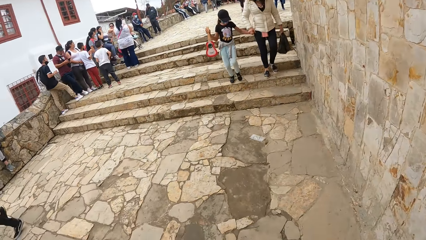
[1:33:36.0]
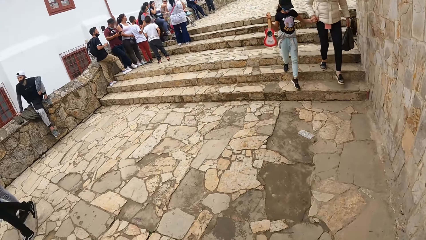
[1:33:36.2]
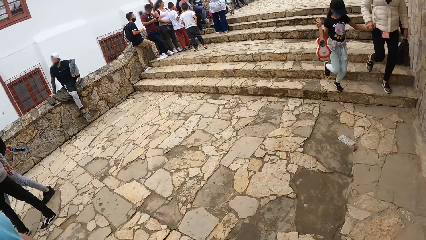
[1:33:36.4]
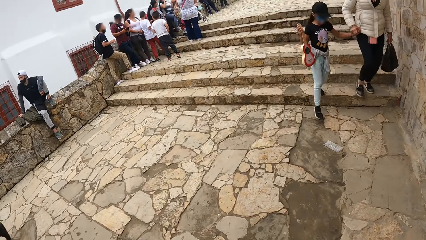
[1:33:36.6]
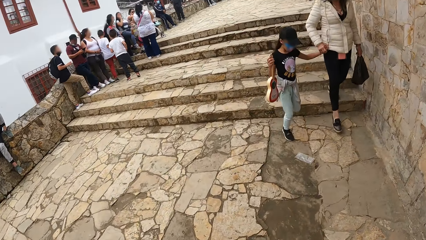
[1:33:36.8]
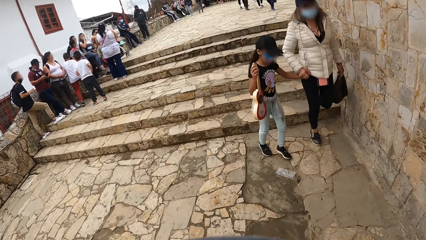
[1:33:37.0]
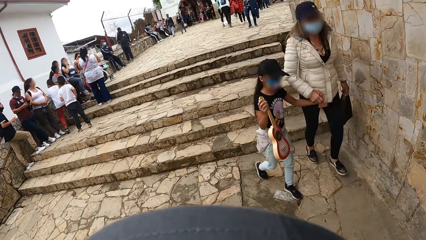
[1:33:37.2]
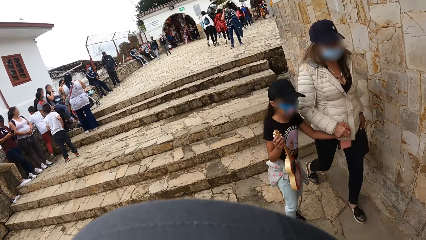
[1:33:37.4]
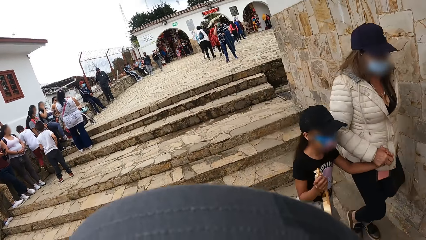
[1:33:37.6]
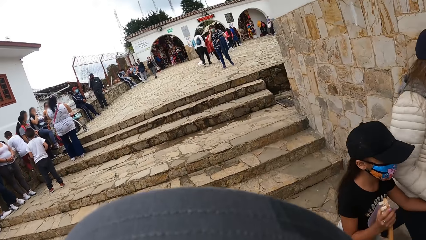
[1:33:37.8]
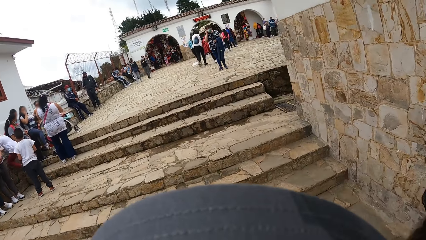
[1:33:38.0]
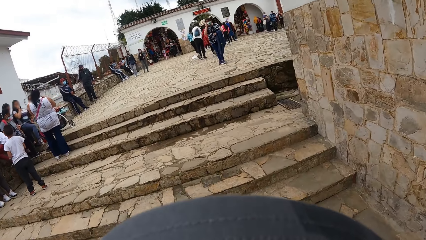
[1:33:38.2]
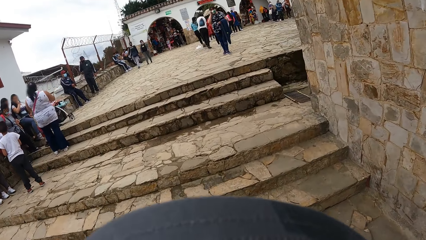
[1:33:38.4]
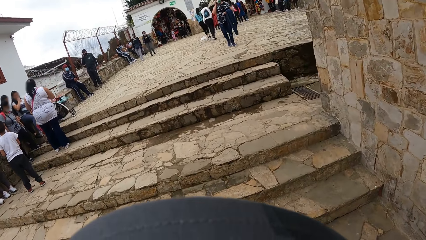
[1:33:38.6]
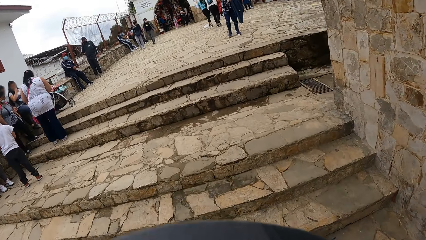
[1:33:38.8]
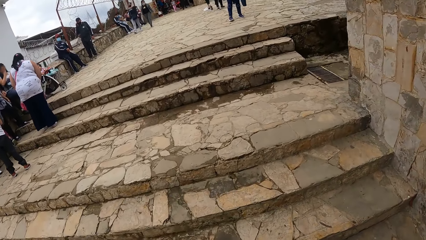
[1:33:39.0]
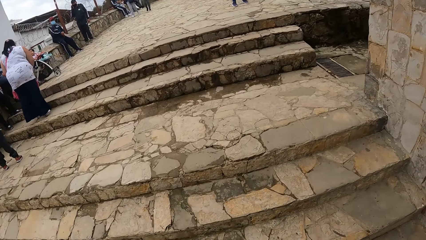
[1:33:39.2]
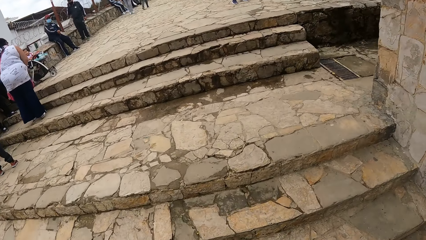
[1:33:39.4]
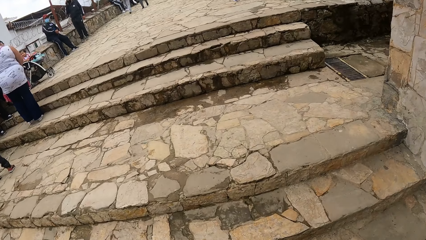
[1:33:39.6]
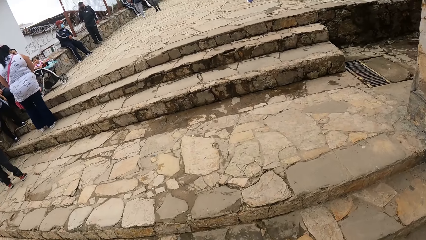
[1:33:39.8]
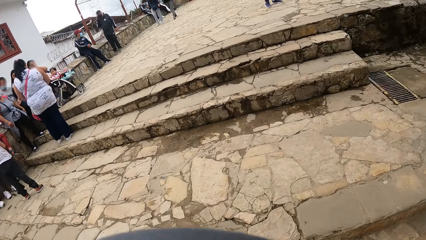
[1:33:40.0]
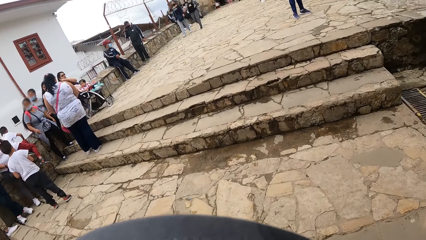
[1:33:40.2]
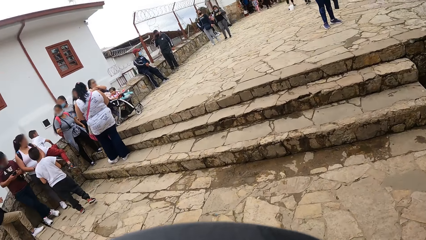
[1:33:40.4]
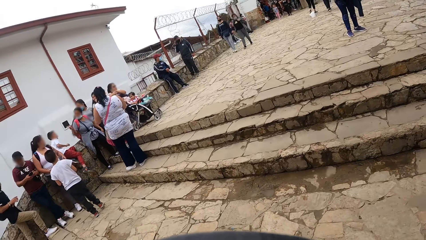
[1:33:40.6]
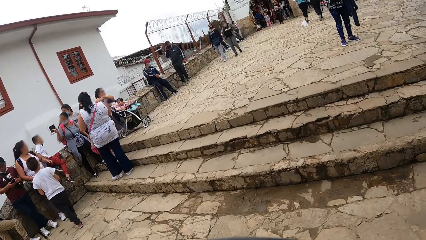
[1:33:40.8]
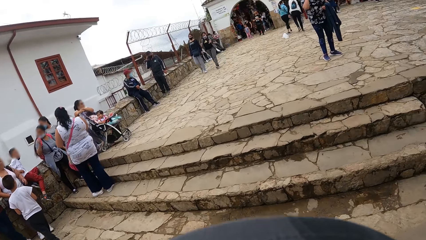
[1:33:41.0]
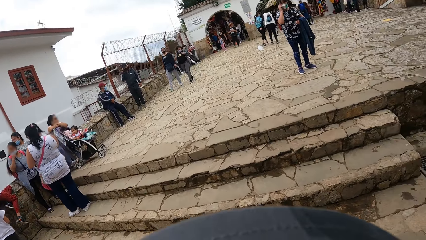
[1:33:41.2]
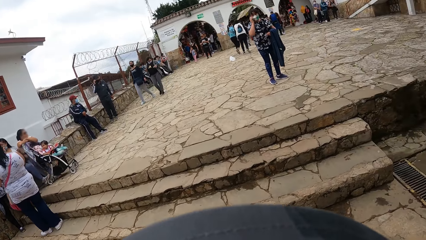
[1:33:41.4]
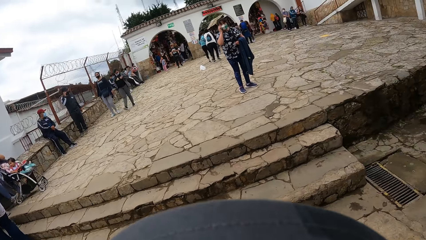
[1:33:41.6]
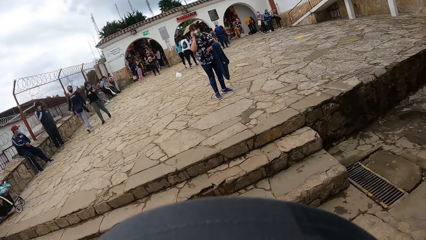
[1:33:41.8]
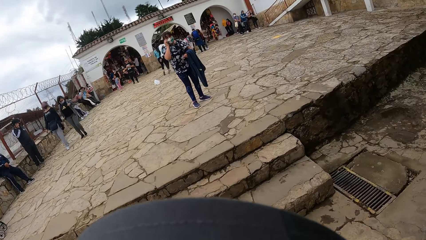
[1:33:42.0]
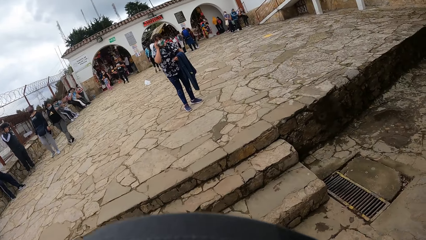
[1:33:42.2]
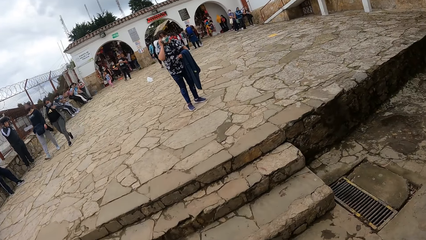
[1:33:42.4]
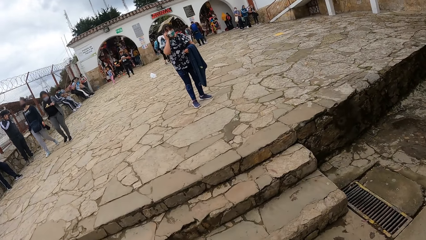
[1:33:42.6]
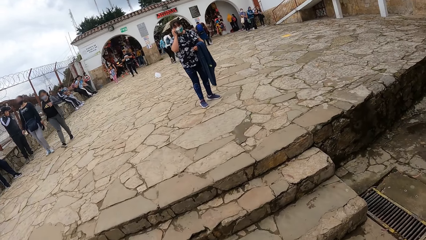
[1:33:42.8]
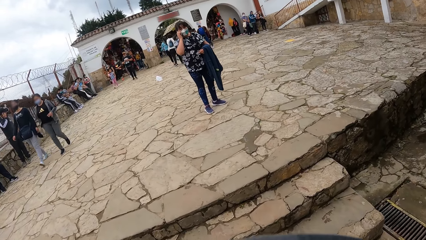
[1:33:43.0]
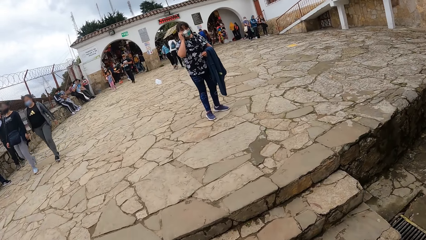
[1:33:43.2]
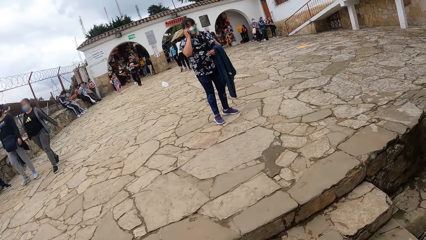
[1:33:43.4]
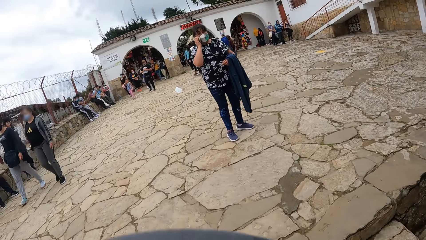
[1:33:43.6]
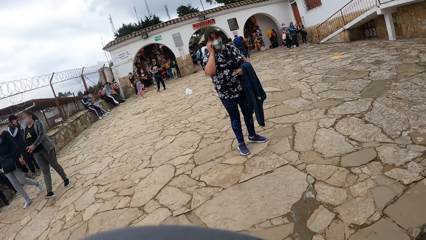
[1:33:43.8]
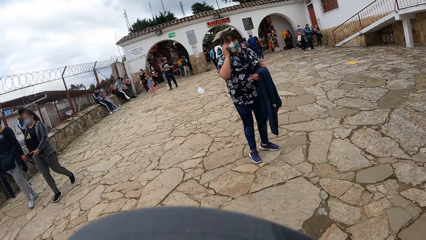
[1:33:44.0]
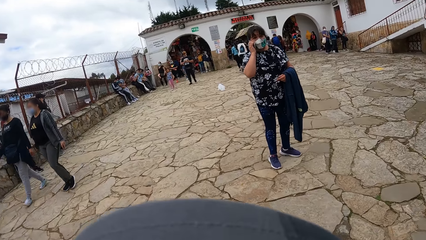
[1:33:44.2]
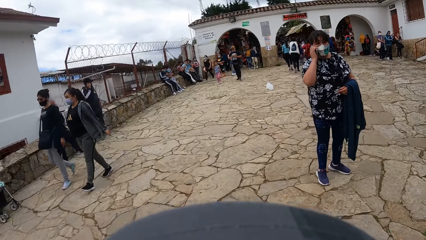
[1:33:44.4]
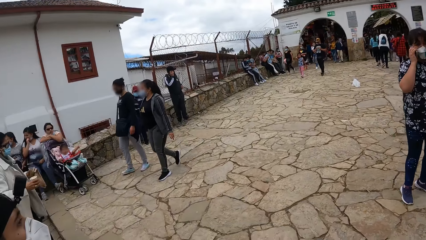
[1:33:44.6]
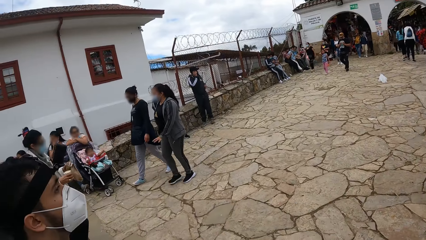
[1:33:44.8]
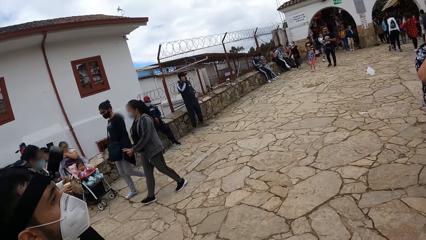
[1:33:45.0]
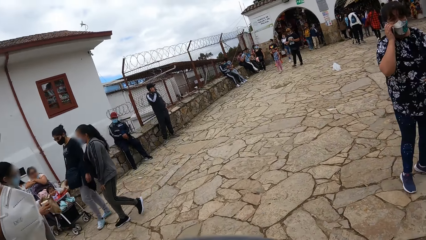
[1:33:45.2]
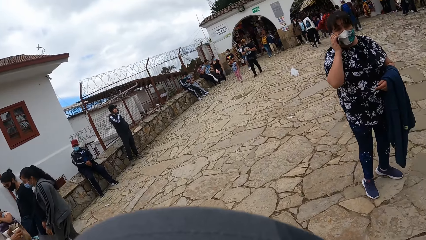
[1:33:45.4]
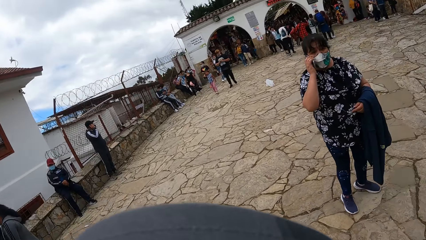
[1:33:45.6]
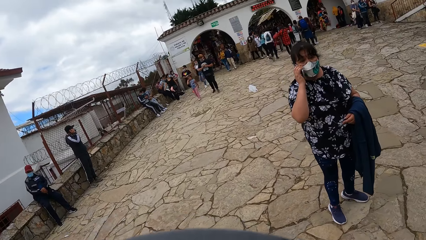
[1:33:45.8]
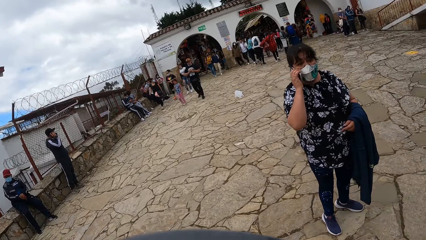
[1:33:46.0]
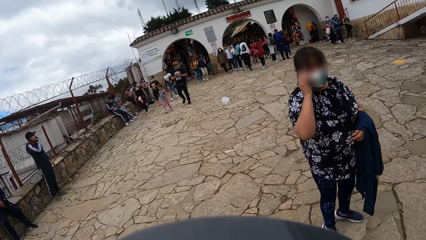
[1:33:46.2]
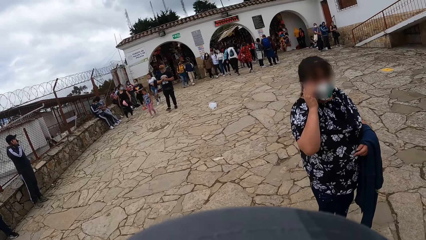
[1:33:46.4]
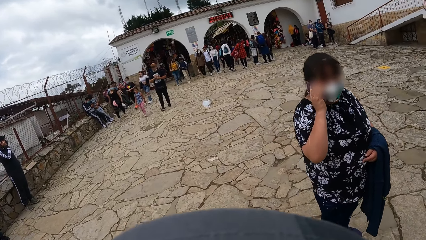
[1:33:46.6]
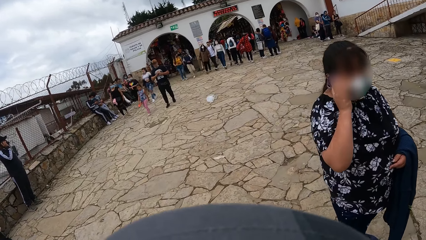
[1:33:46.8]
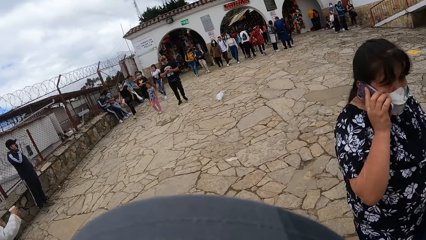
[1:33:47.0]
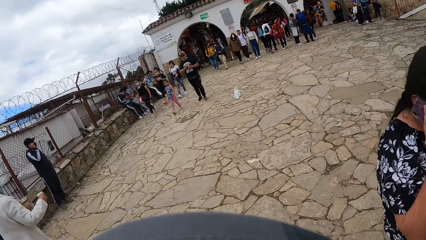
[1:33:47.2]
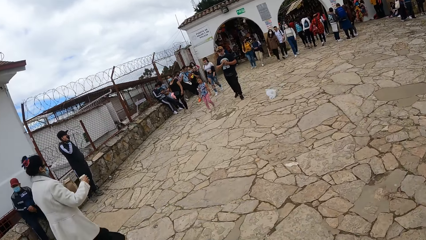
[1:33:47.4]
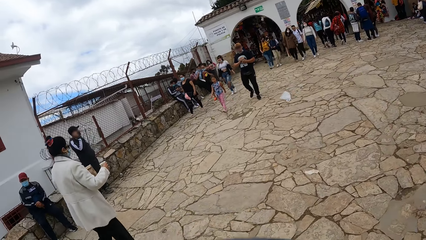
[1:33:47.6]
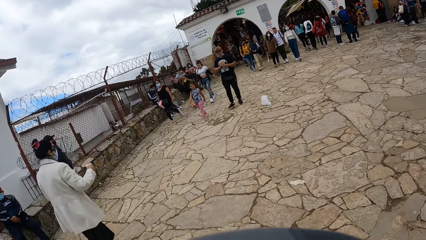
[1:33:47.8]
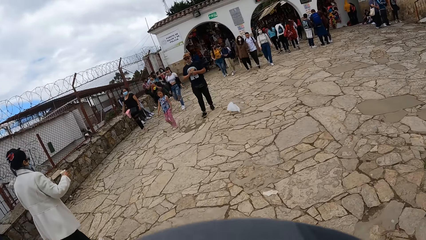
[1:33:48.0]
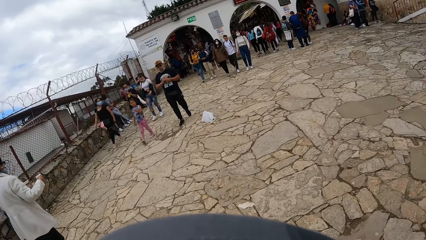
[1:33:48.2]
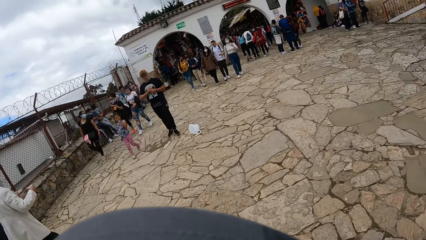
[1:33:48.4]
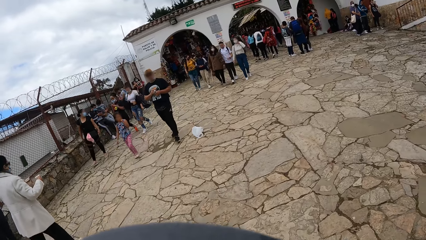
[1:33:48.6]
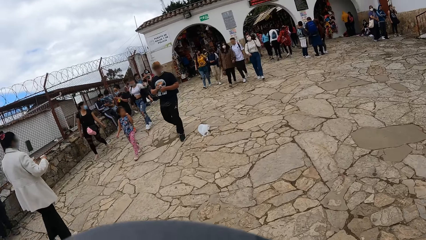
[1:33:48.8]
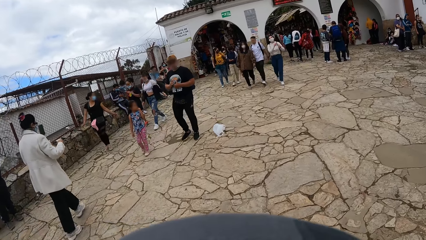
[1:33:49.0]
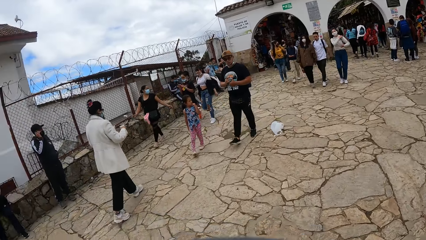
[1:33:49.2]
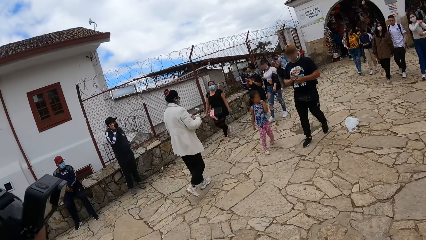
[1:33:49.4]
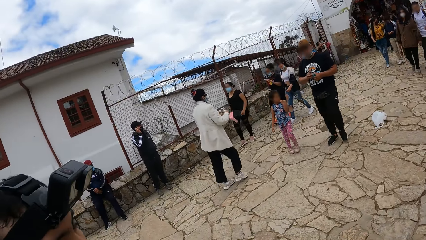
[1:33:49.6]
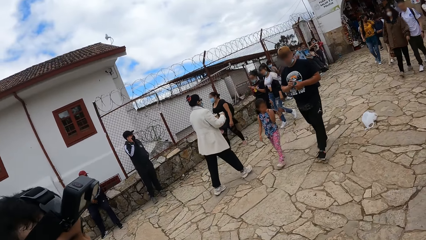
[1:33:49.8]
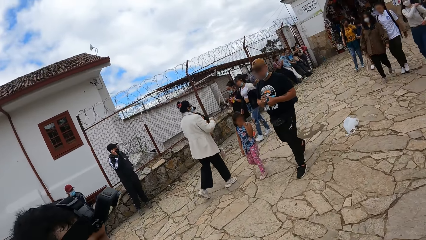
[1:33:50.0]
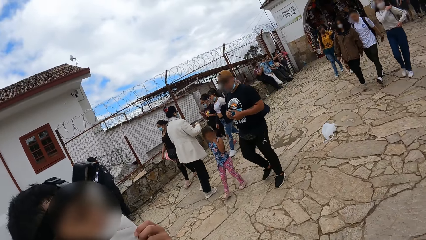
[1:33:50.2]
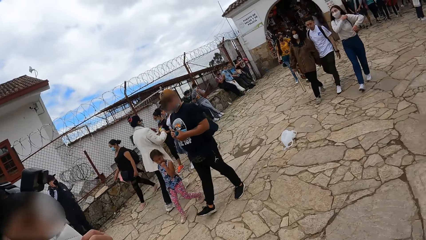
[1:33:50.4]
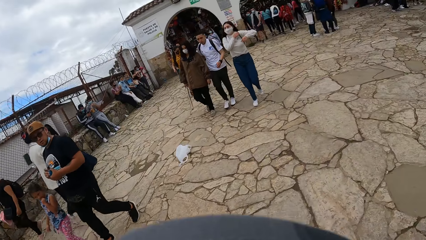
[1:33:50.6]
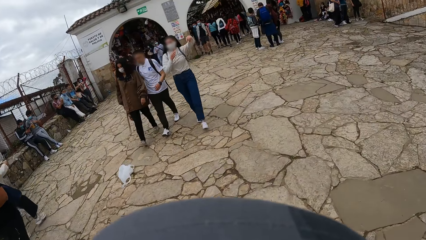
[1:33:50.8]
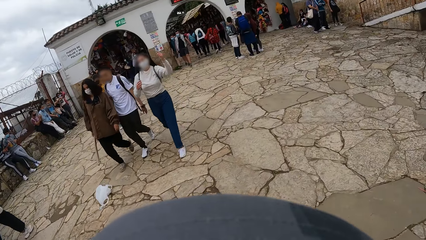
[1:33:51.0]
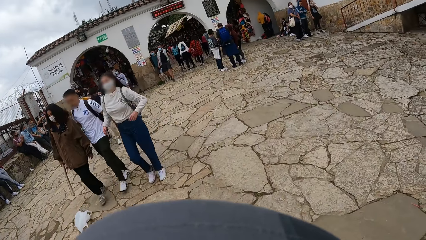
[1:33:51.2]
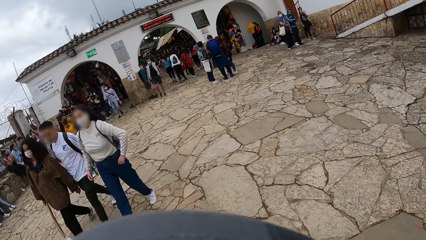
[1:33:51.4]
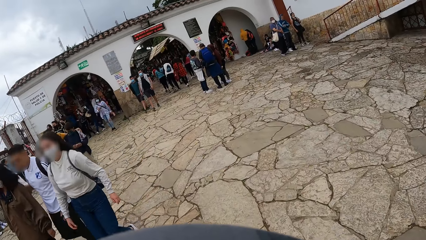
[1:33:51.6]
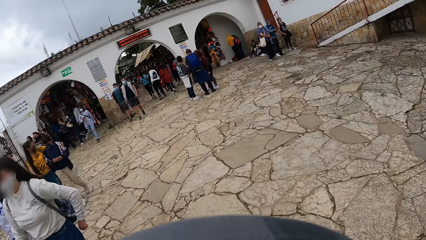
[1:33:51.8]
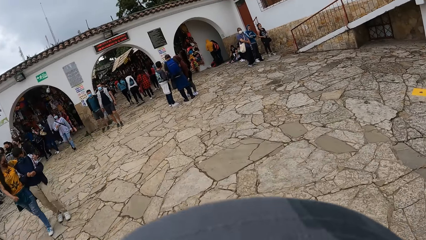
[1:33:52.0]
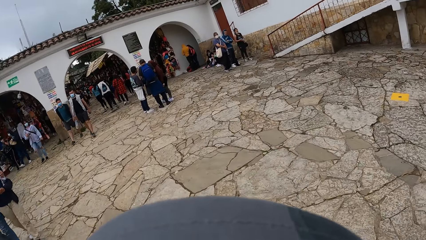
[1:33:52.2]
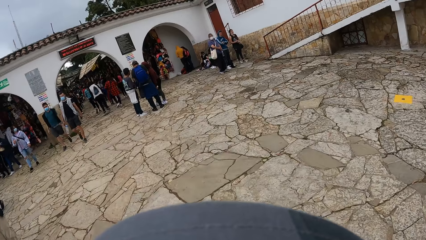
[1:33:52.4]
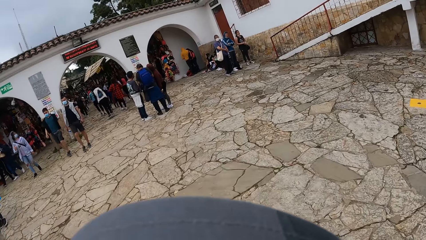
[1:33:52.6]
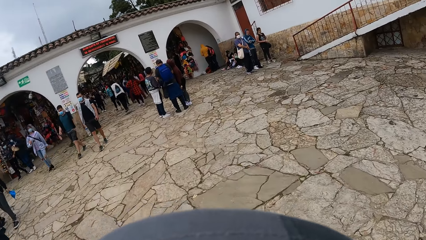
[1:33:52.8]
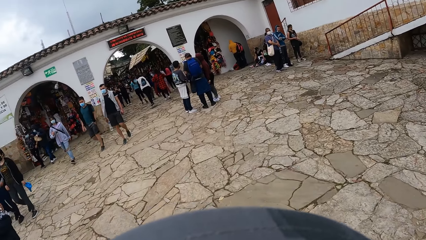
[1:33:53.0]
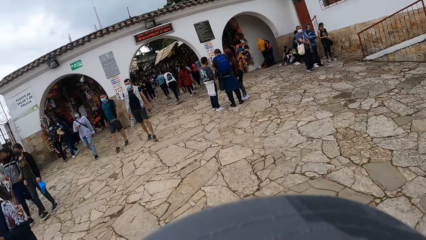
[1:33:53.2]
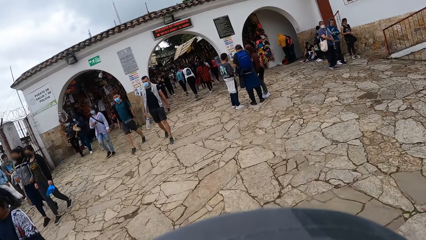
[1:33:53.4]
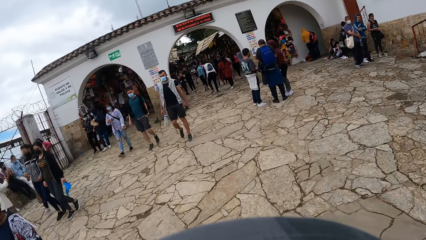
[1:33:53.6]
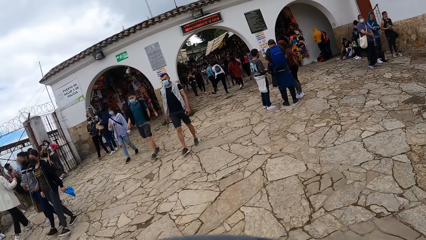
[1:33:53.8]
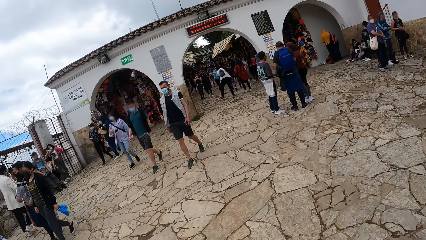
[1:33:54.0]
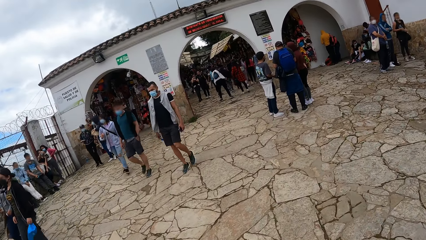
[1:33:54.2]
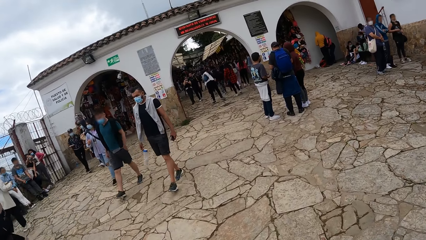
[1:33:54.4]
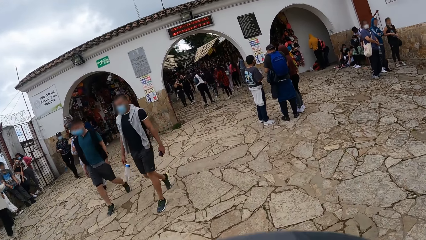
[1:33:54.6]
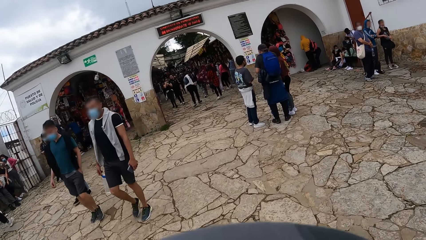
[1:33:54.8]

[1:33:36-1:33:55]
The camera wearer climbs up stairs. They climb up stairs again. They walk on a road.
